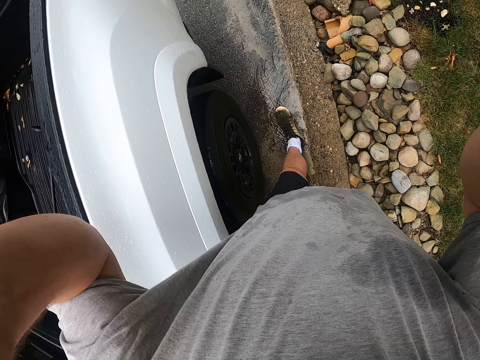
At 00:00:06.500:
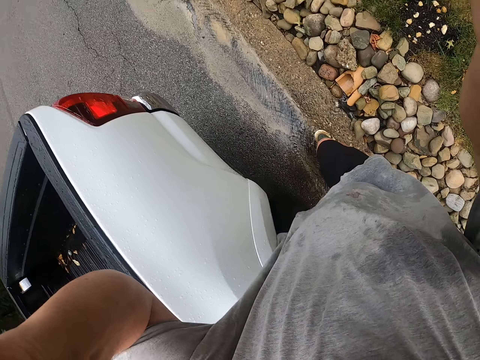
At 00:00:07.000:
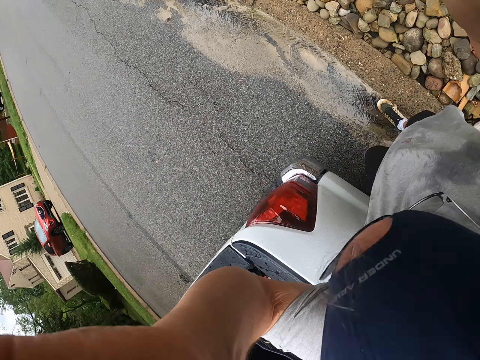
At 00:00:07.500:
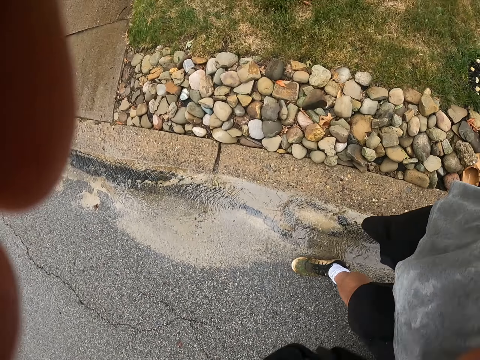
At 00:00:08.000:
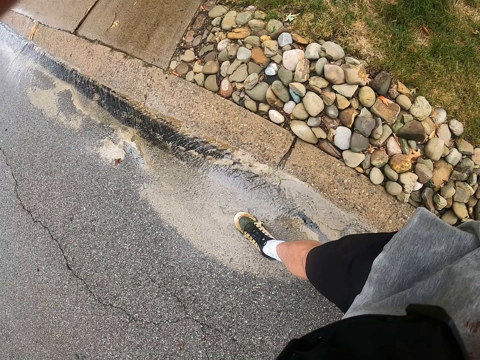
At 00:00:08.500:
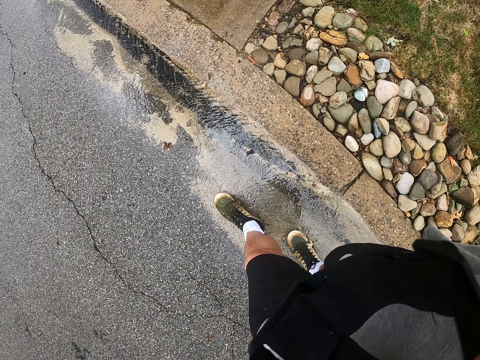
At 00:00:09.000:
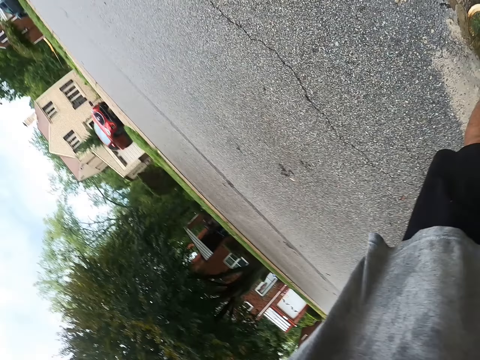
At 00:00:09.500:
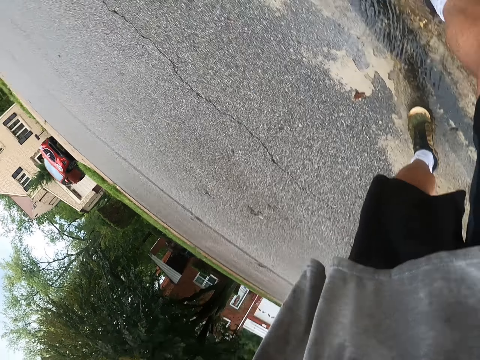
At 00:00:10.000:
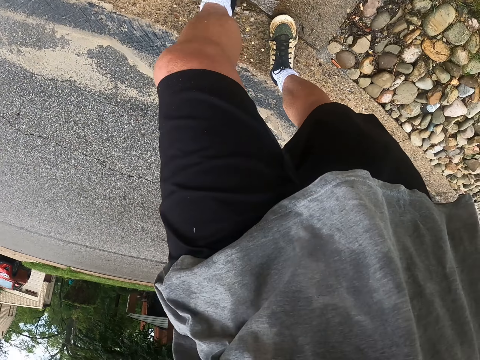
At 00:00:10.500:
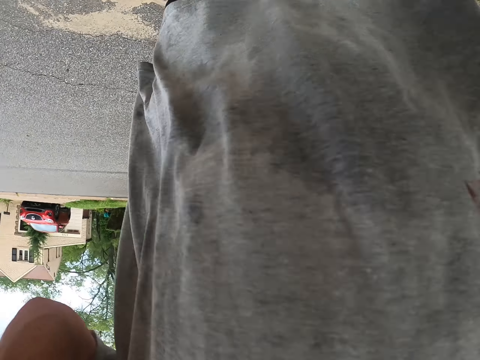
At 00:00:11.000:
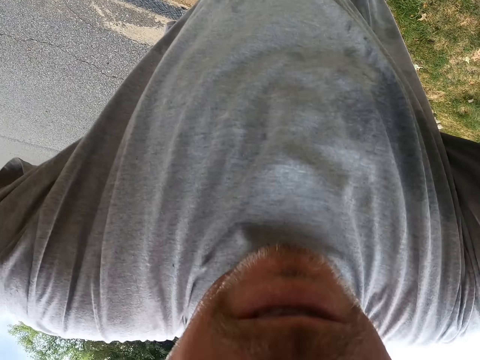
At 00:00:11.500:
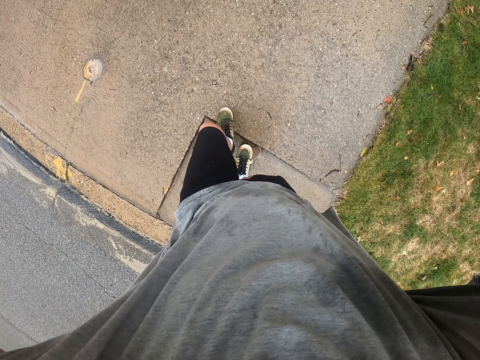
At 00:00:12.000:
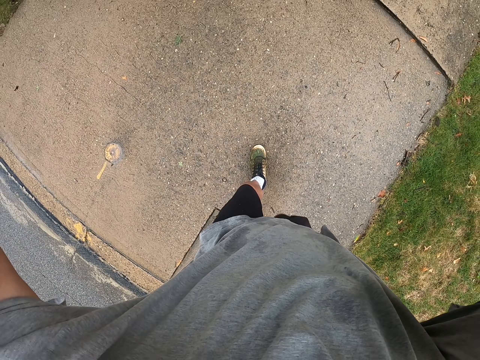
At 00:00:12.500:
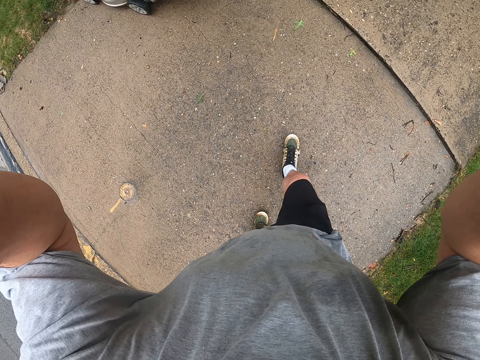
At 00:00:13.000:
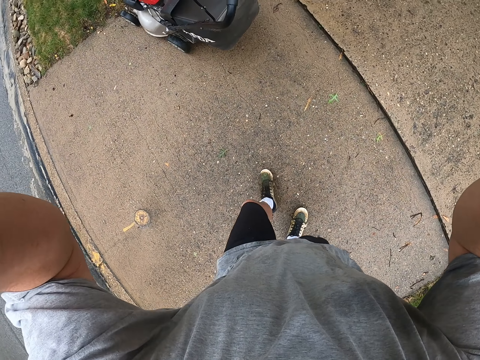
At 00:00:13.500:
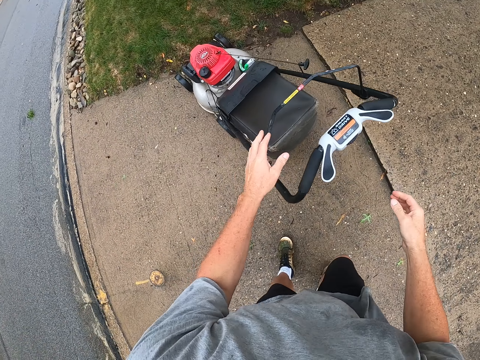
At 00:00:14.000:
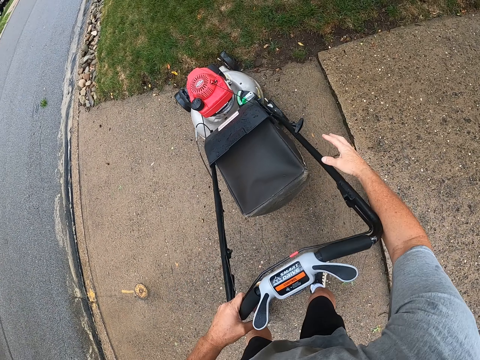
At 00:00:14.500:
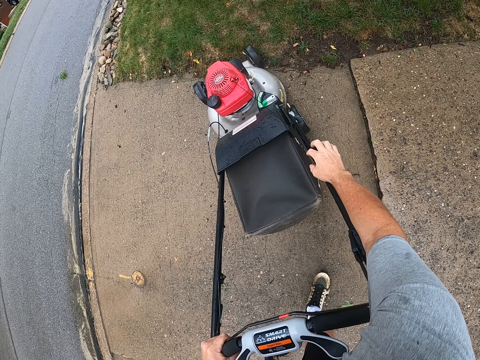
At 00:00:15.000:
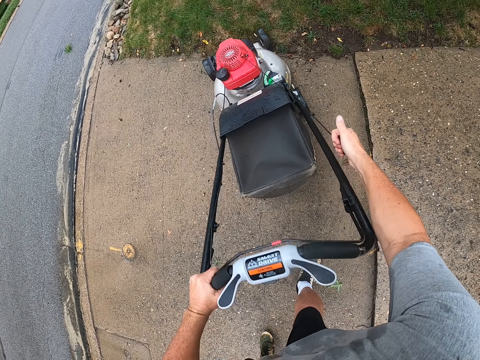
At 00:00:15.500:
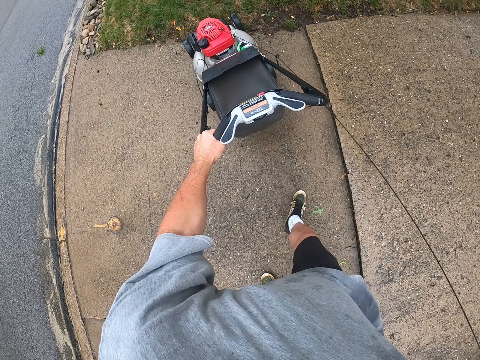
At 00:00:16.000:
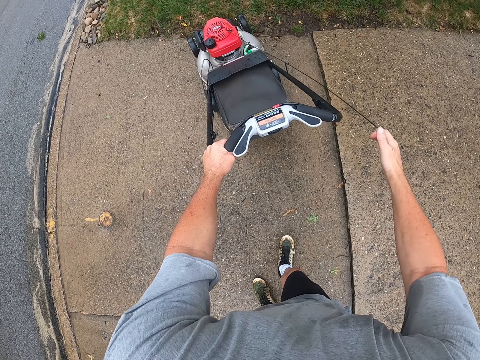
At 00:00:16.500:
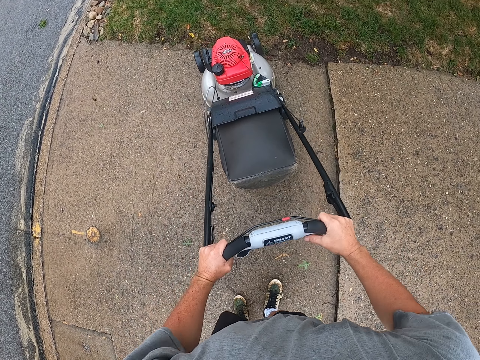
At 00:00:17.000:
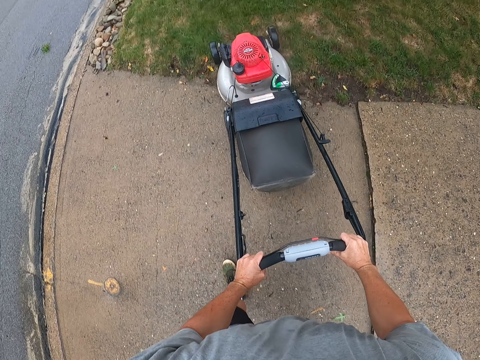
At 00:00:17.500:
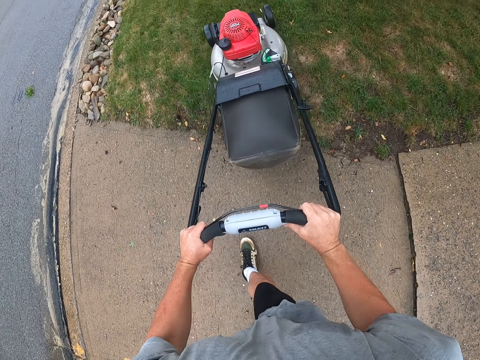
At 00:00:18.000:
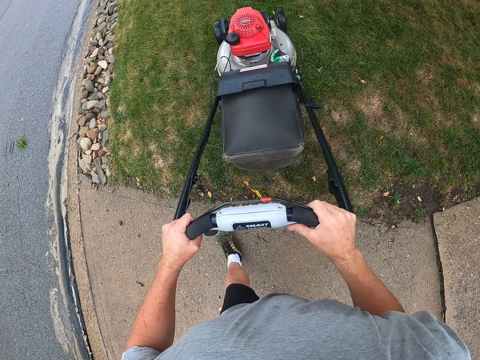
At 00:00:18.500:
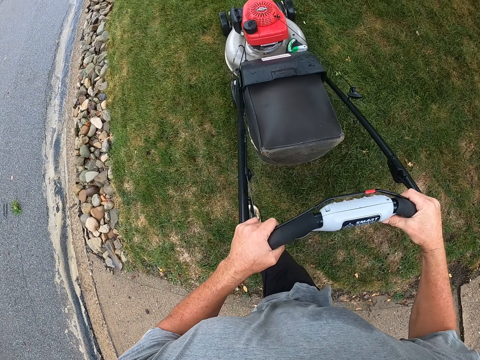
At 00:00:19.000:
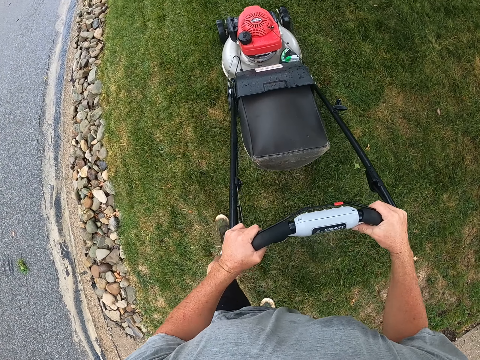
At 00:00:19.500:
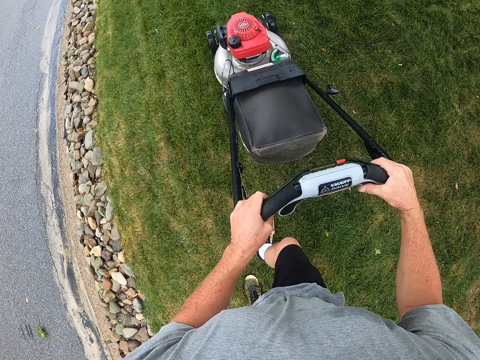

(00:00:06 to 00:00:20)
The camera wearer holds something. They adjust a camera. They walk around the road. They turn on a lawn mower. They cut the grass with the lawn mower.

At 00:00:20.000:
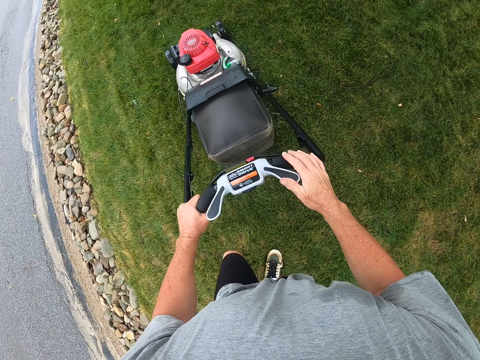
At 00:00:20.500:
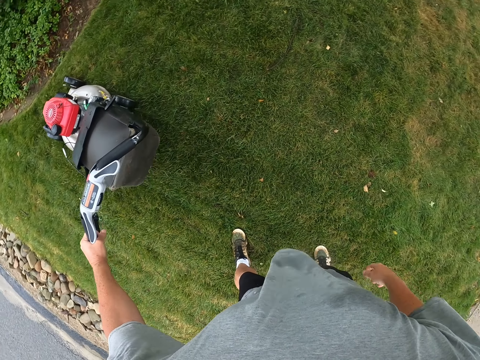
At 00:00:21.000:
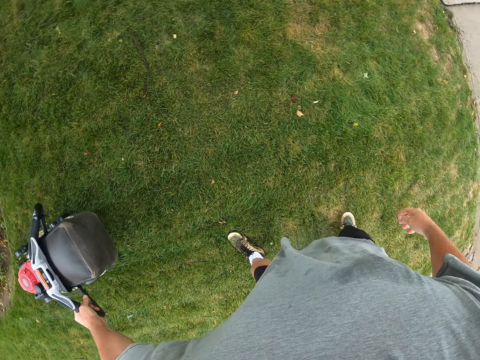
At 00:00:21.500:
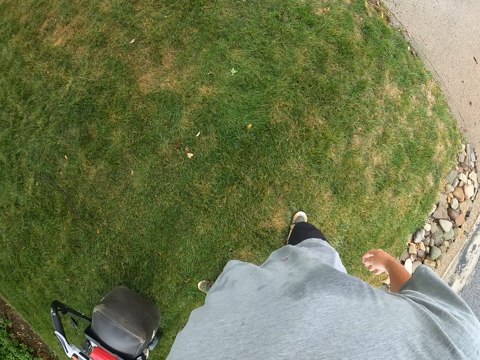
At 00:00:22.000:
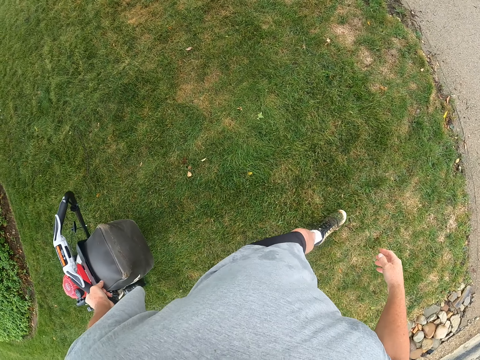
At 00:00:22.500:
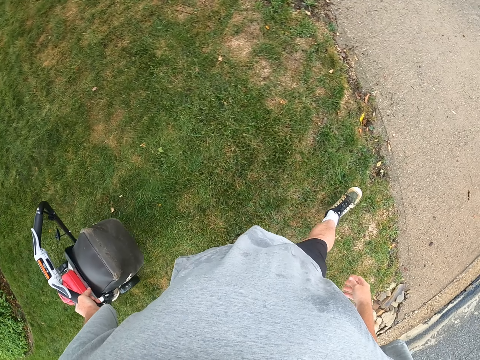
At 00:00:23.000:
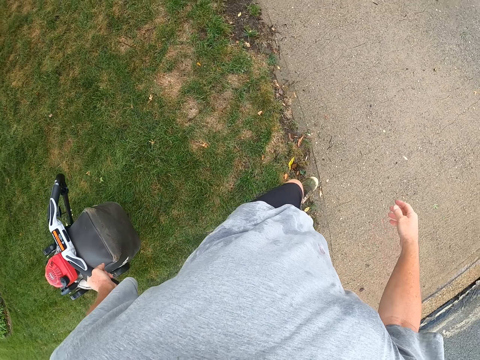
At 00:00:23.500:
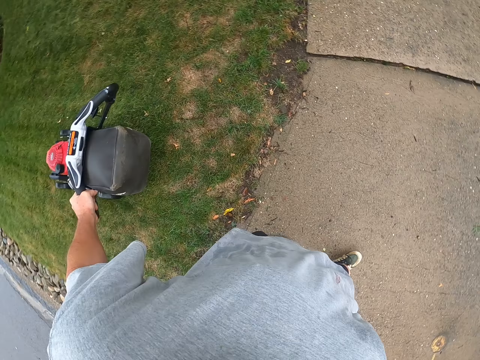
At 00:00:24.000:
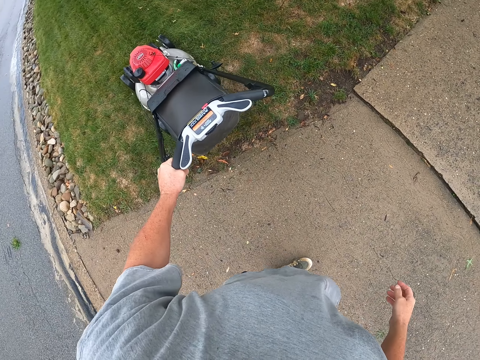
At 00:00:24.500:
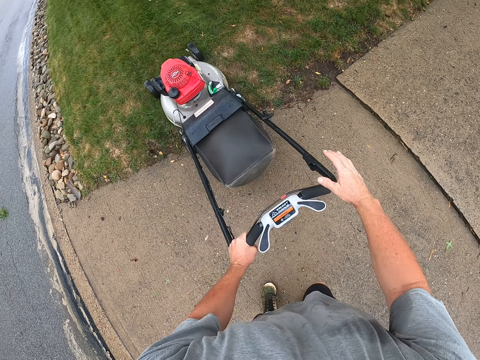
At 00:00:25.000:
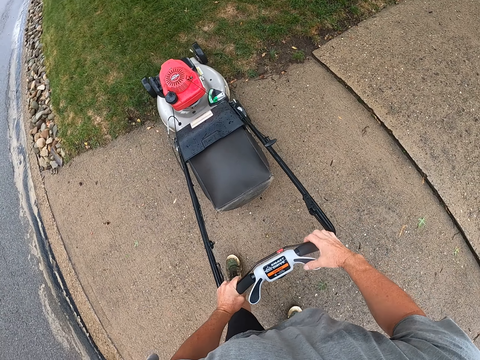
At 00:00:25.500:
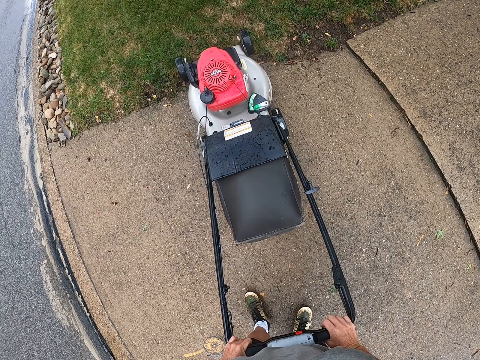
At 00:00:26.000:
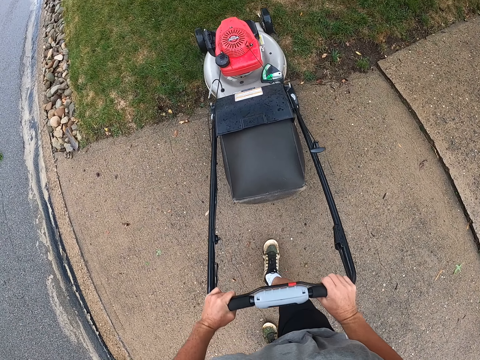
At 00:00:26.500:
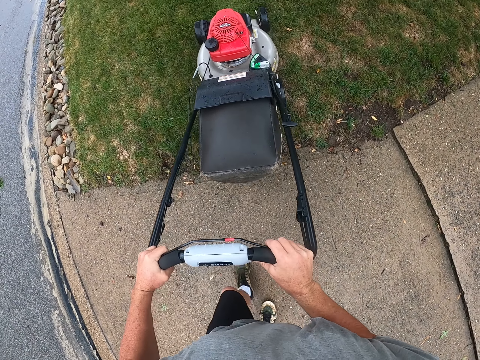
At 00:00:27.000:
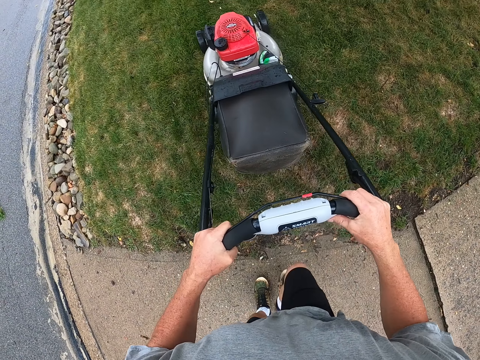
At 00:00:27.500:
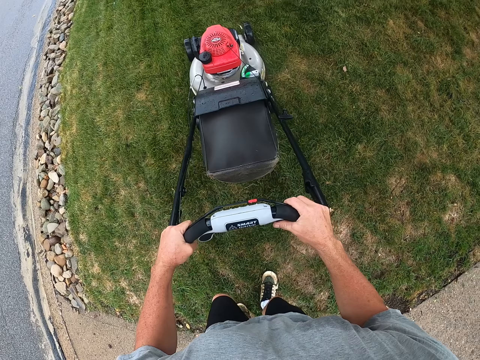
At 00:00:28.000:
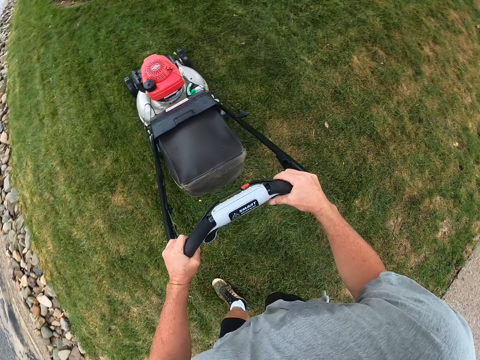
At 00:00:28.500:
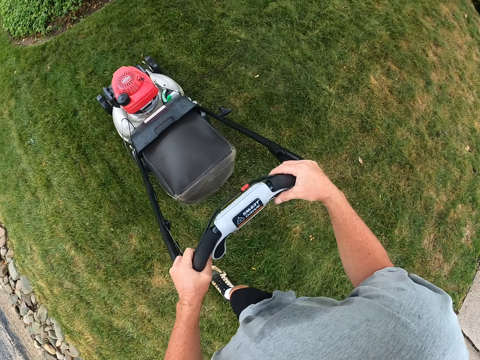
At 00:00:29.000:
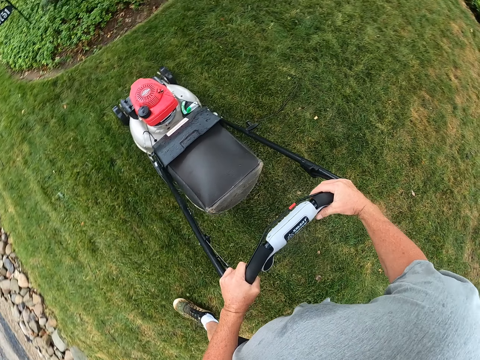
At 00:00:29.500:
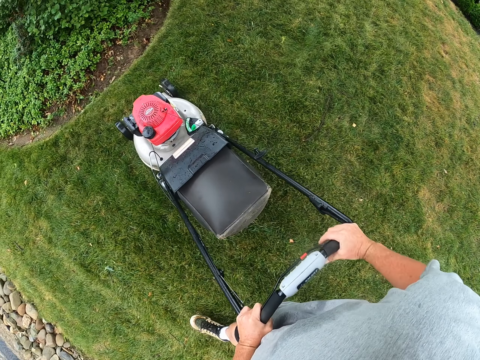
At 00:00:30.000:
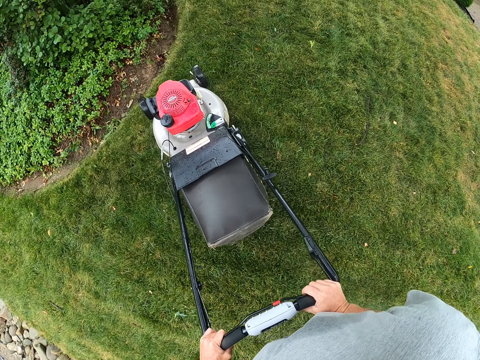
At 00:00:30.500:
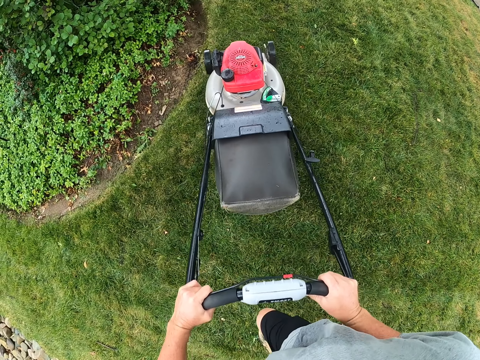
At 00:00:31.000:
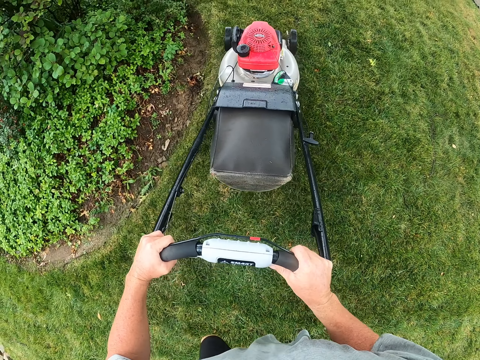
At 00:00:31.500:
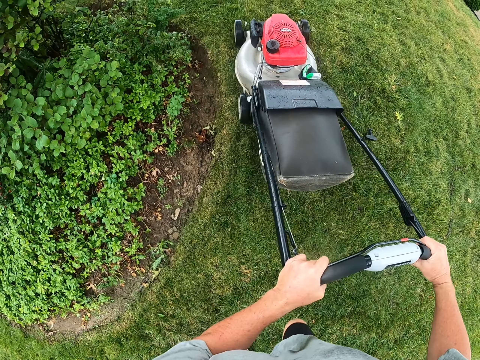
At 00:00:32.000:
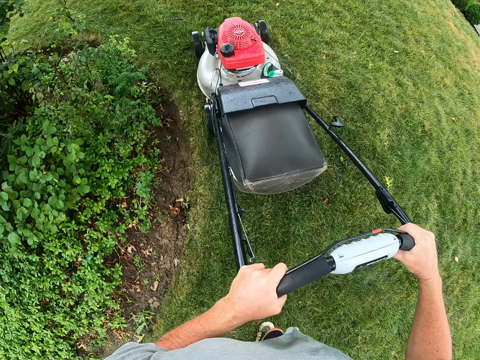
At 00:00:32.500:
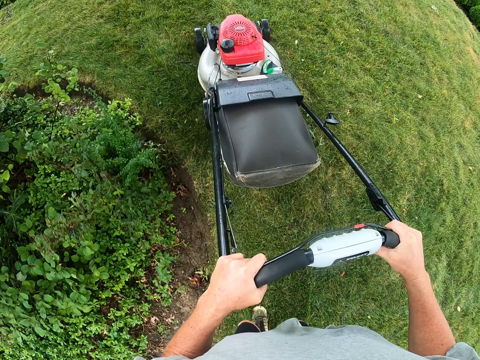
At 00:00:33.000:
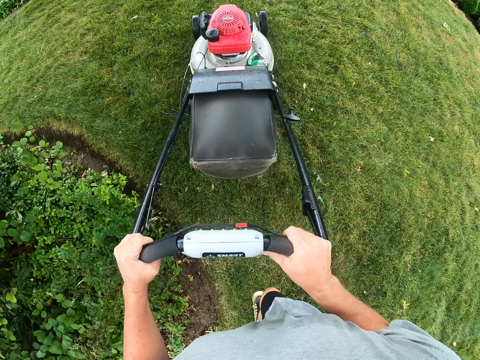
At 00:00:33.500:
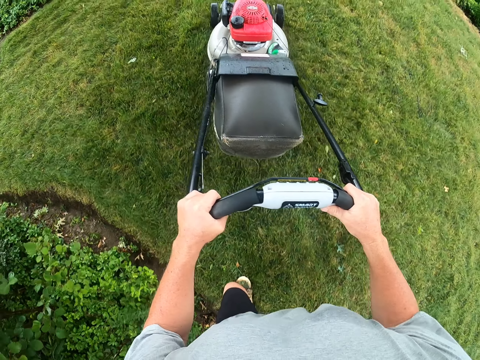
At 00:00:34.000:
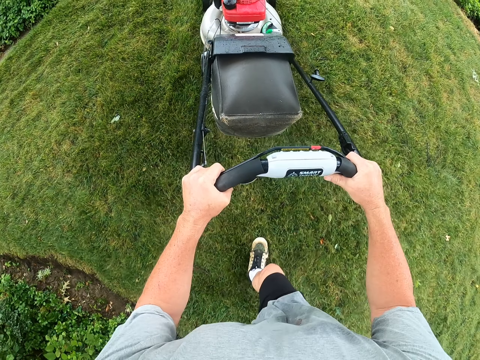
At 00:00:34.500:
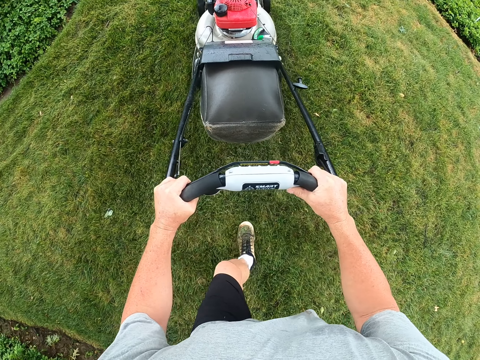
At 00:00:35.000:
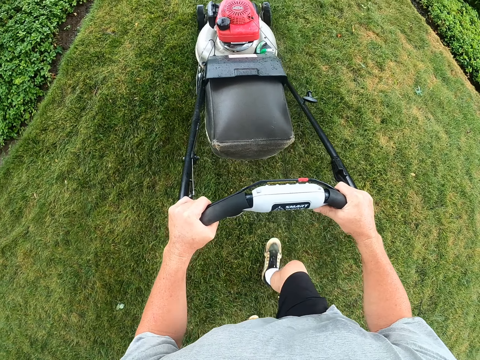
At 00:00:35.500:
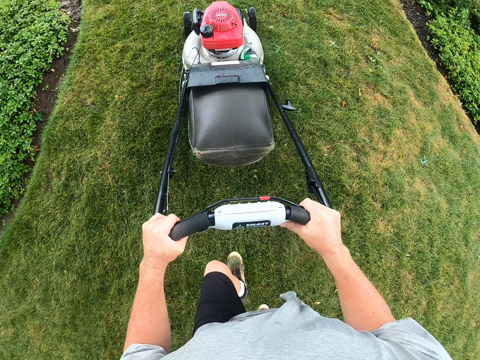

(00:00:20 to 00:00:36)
The camera wearer looks around a garden. They pull the lawn mower. They walk around the garden. They adjust the lawn mower on the ground. They cut the grass with the lawn mower. They adjust the lawn mower on the ground and cut grass with the lawn mower.
